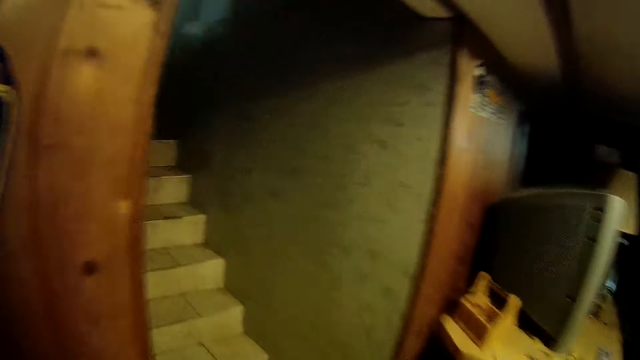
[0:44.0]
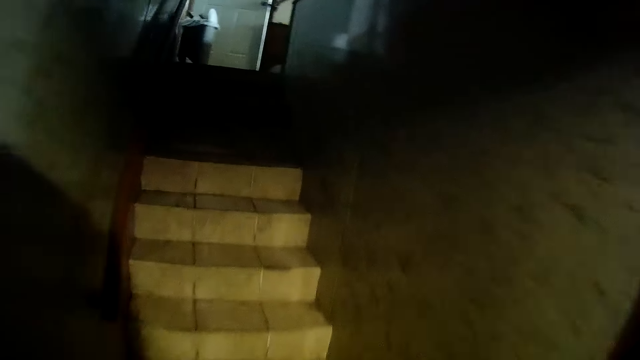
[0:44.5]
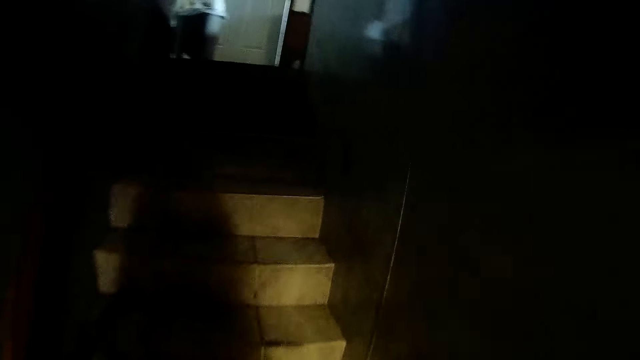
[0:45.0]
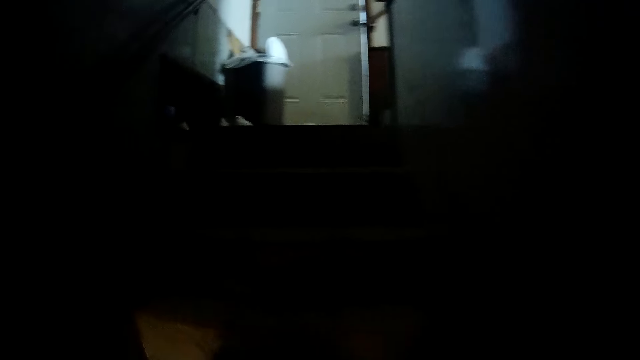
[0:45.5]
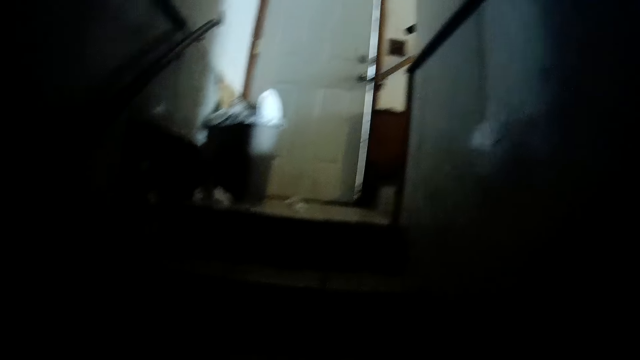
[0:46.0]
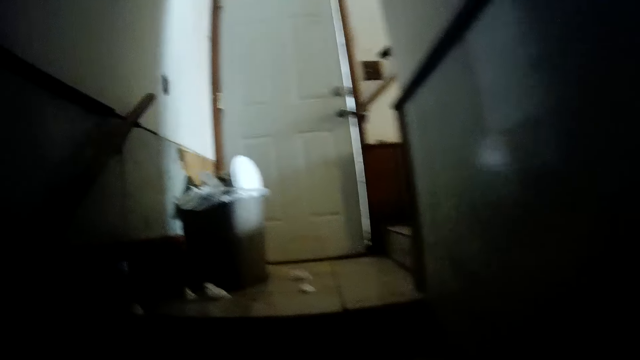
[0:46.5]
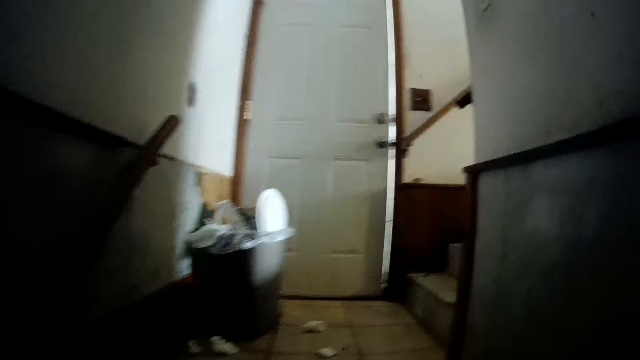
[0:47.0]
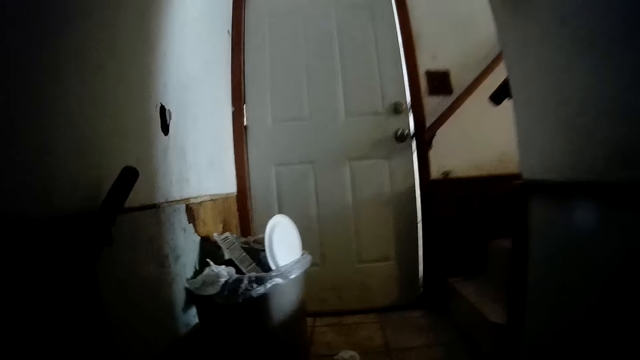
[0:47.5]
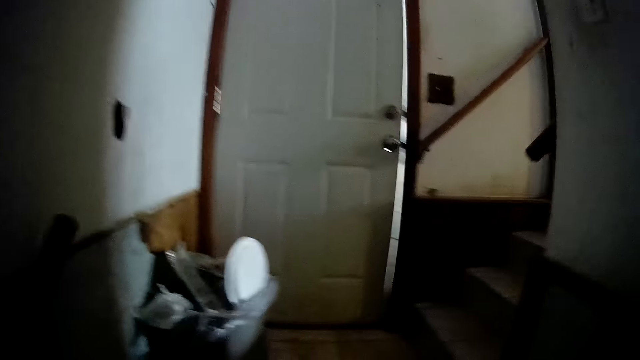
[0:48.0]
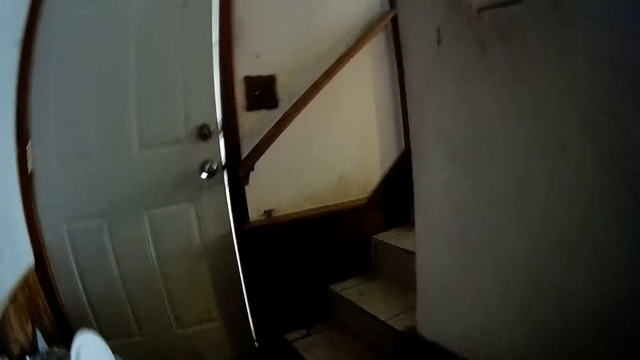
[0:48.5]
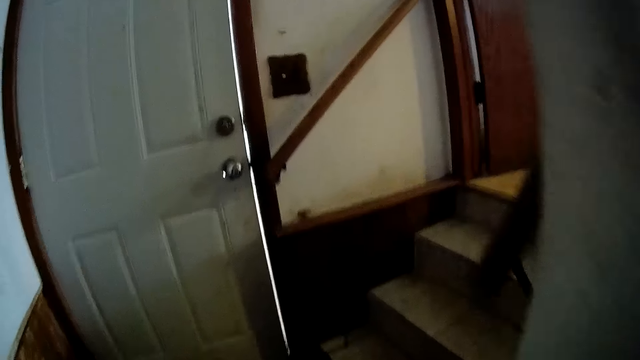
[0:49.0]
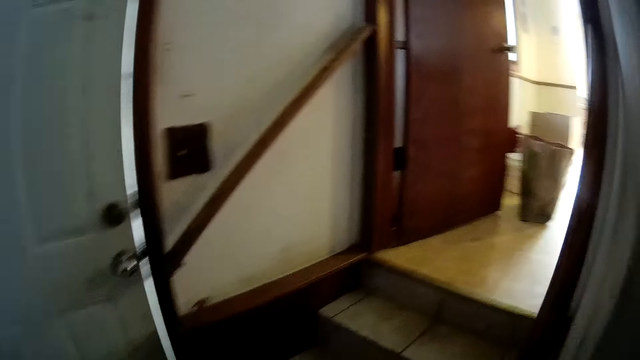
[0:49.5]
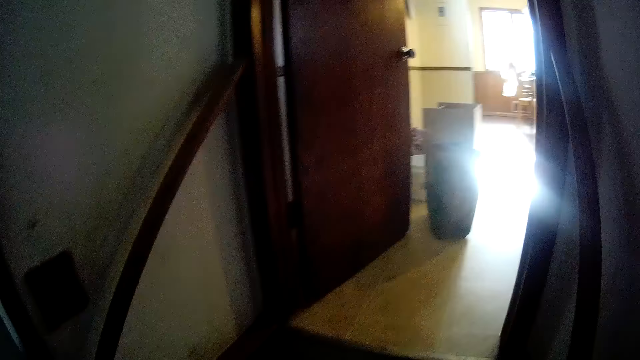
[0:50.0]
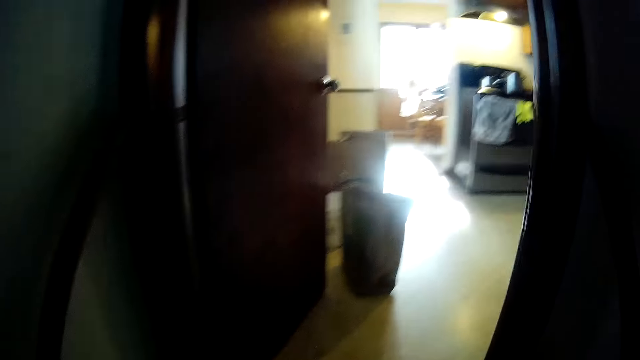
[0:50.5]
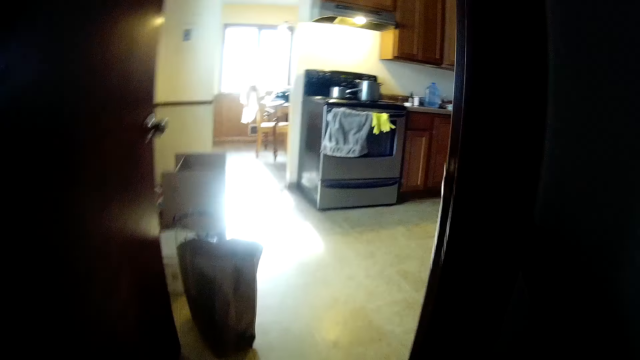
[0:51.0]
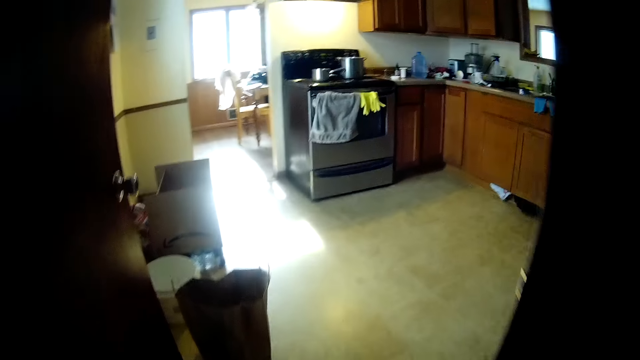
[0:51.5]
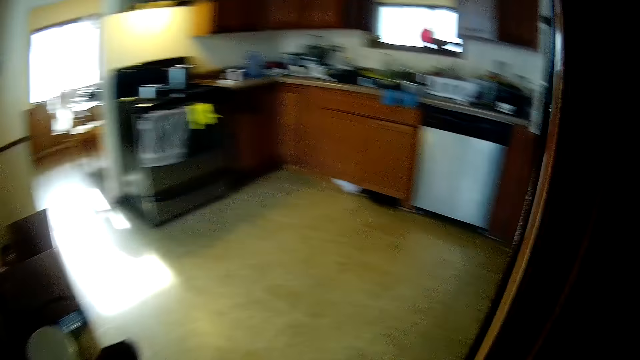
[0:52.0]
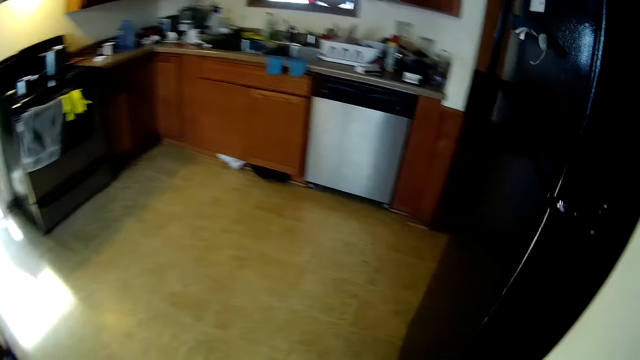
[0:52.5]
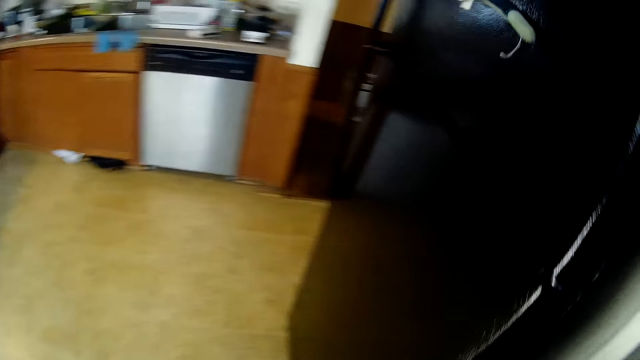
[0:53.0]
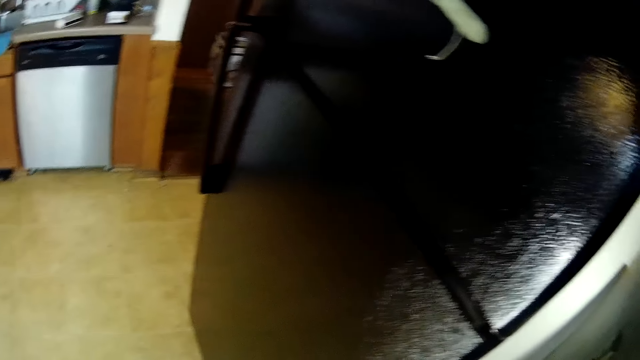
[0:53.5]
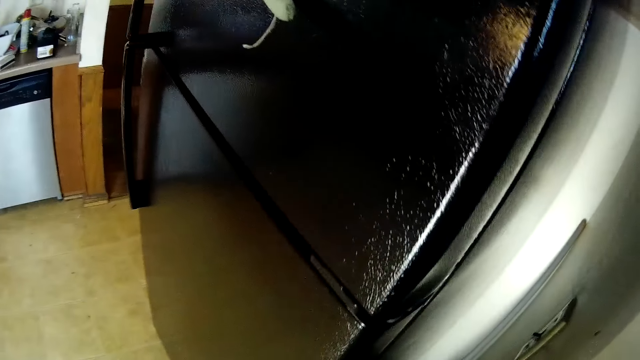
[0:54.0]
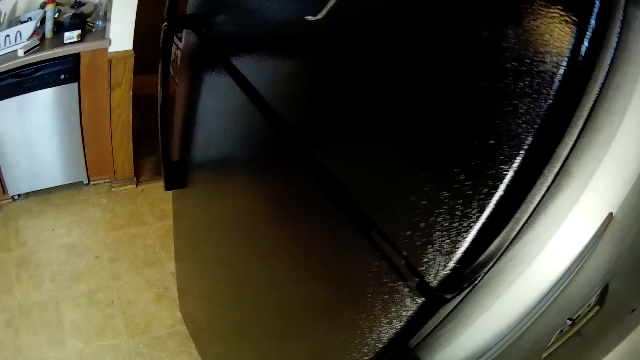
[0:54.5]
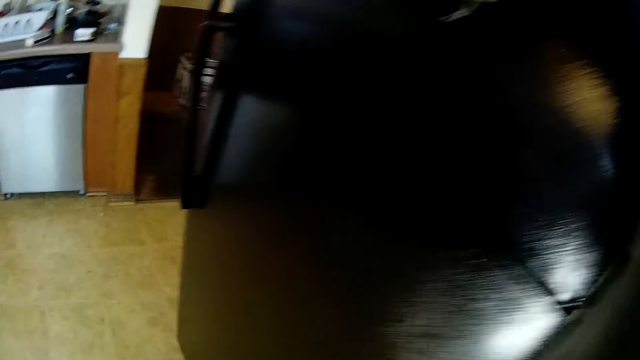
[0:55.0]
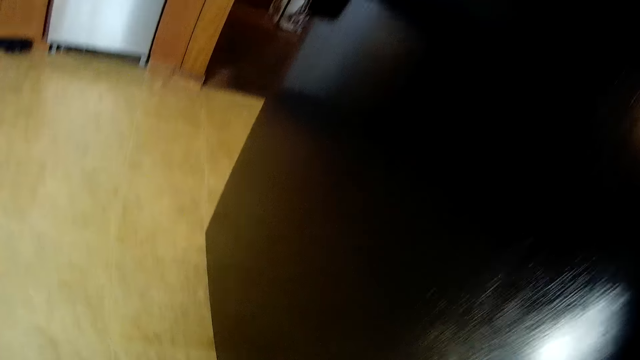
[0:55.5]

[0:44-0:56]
The camera wearer walks up the staircase towards the kitchen. They walk into the kitchen.

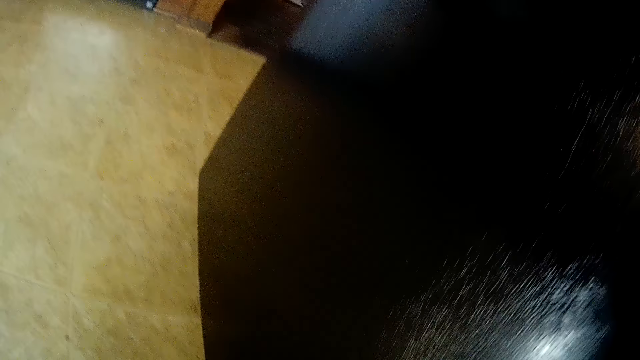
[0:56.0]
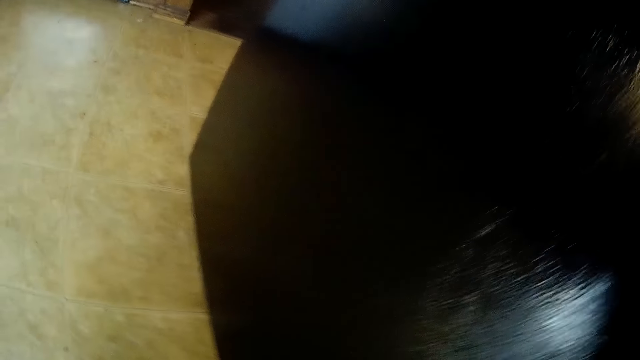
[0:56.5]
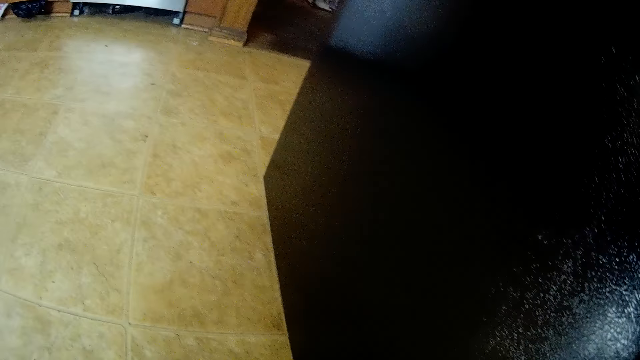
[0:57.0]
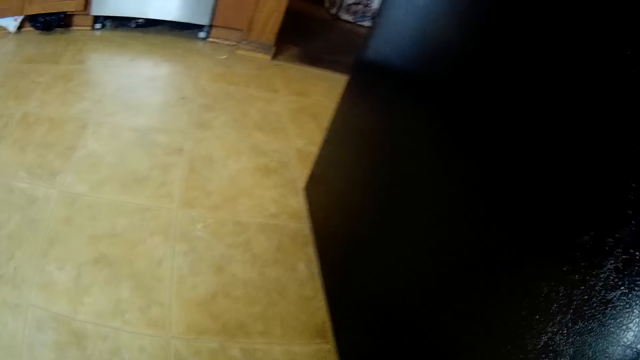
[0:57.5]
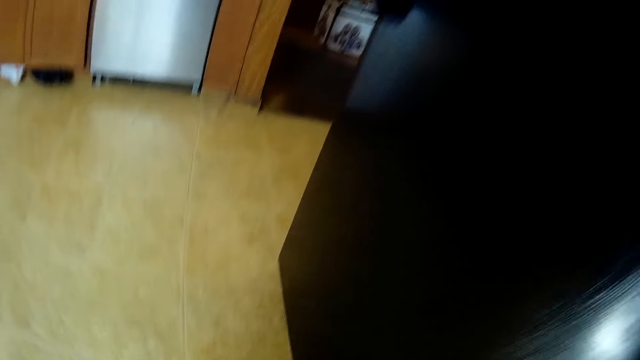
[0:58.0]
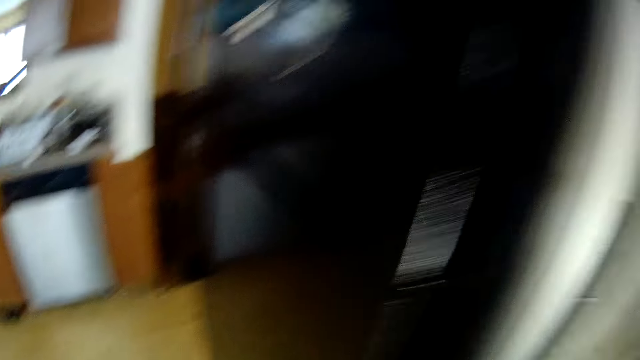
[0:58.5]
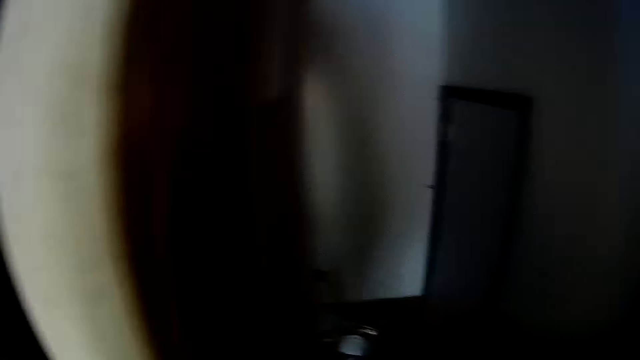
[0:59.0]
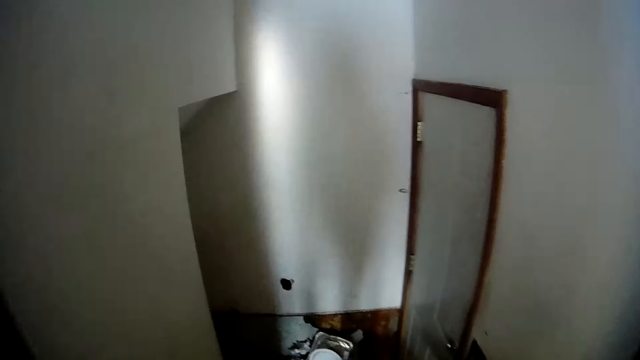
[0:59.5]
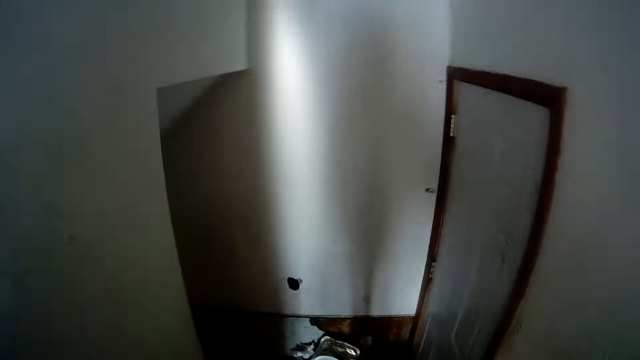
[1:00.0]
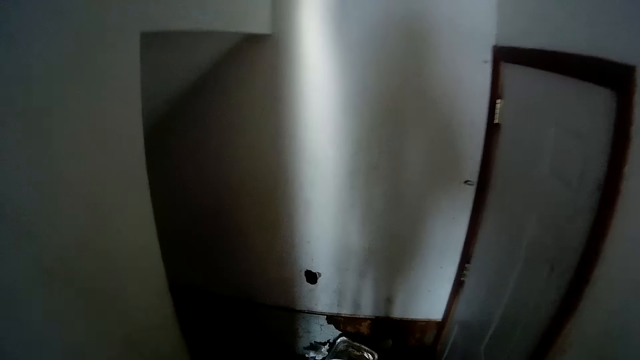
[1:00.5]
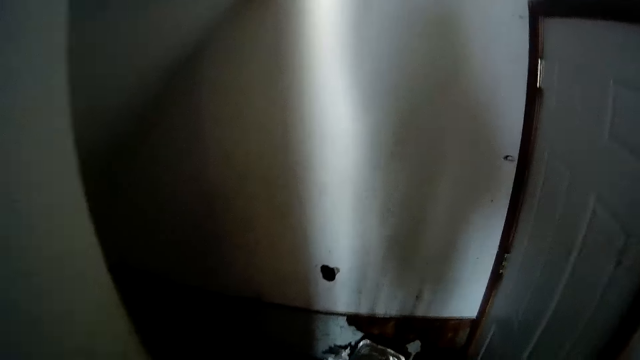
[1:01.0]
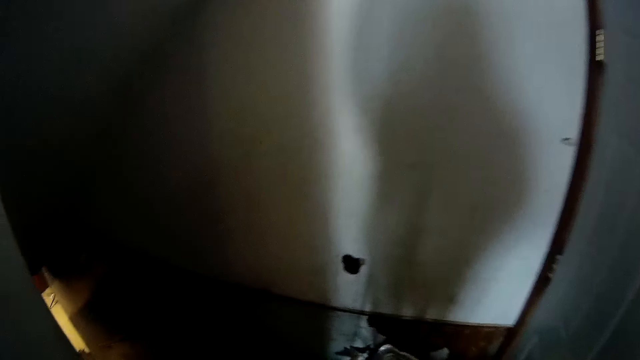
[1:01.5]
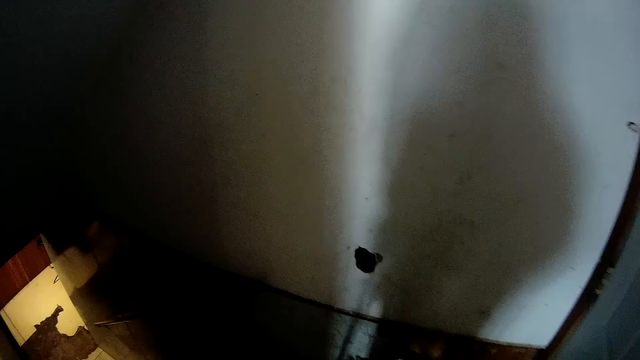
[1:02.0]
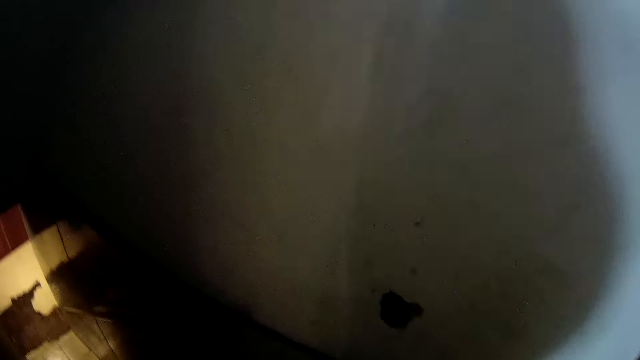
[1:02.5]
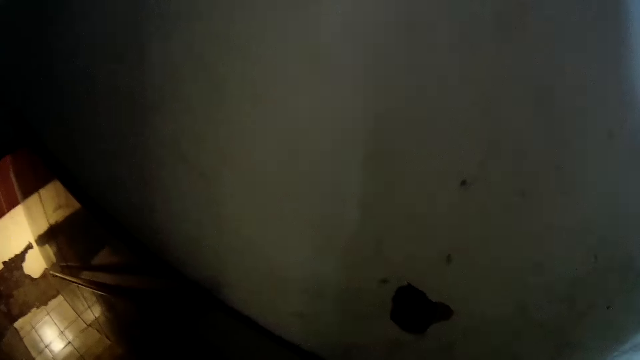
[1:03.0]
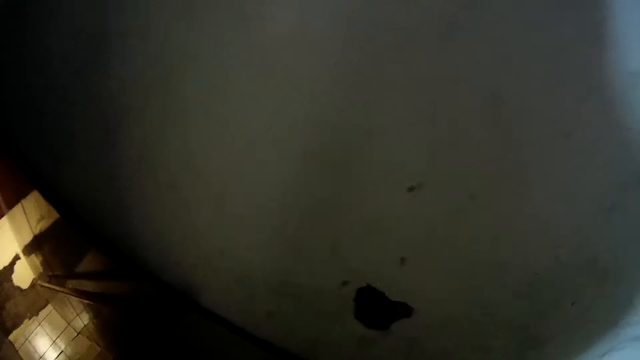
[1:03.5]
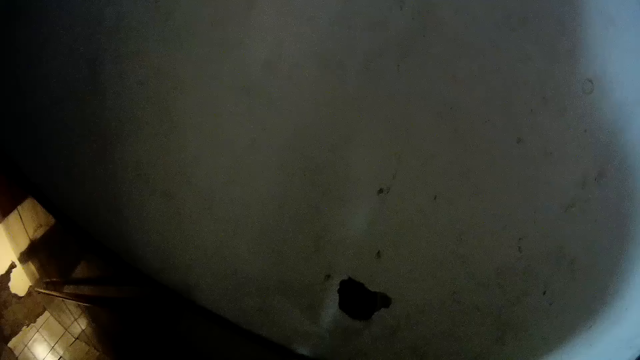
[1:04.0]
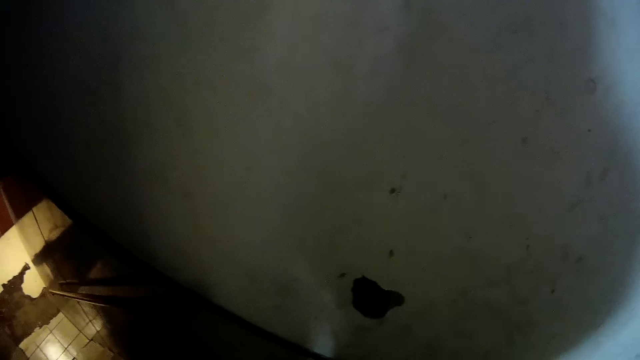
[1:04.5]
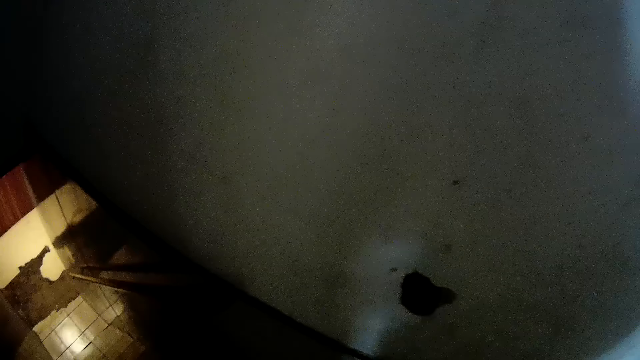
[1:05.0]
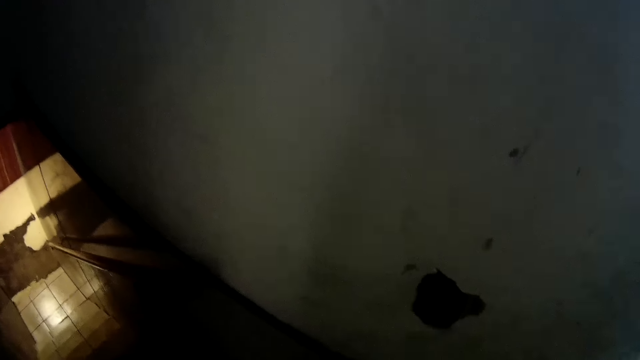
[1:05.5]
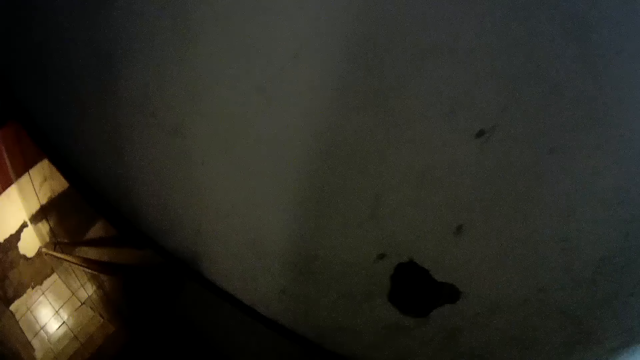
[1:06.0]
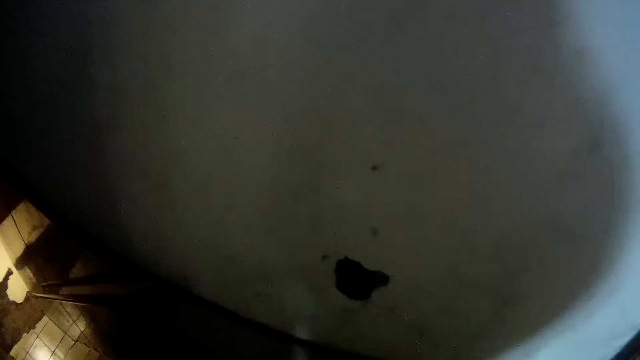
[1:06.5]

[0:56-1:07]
The camera wearer opens the fridge. They walk down the staircase.
